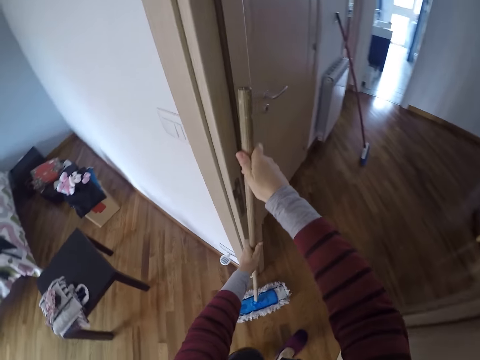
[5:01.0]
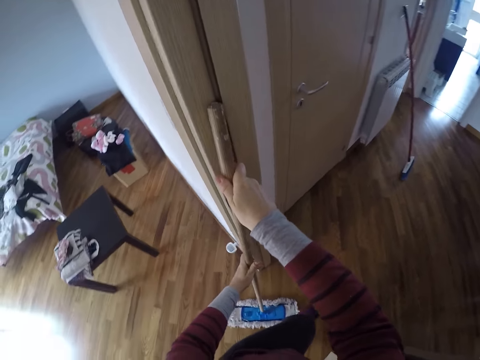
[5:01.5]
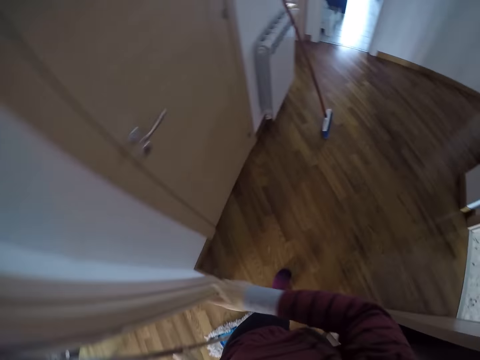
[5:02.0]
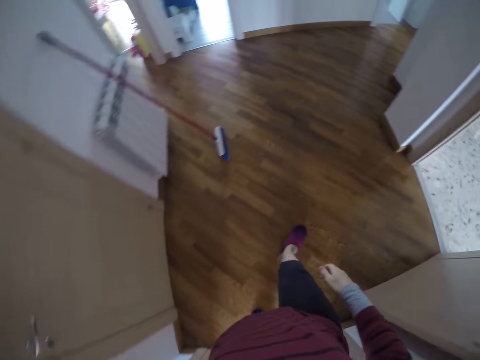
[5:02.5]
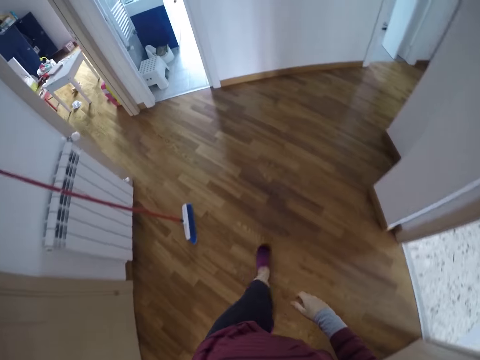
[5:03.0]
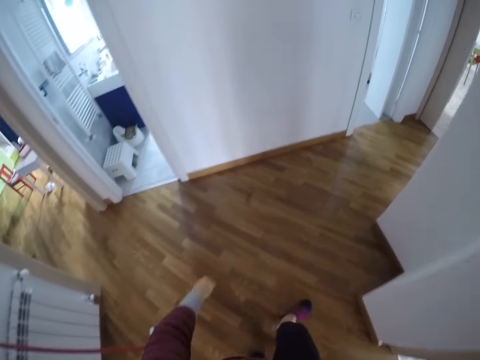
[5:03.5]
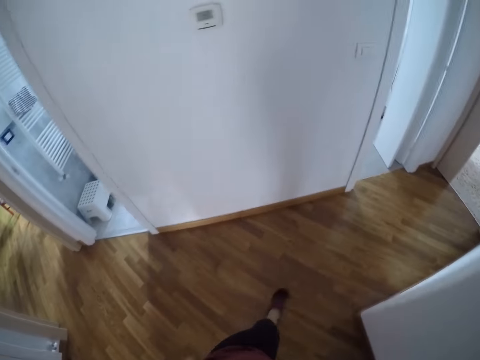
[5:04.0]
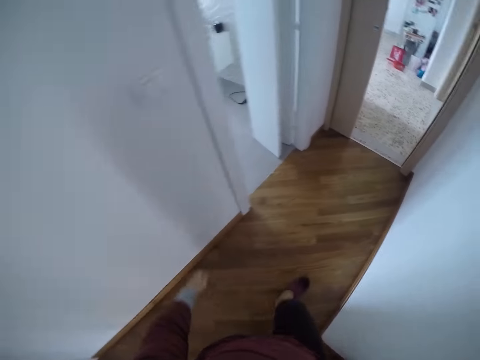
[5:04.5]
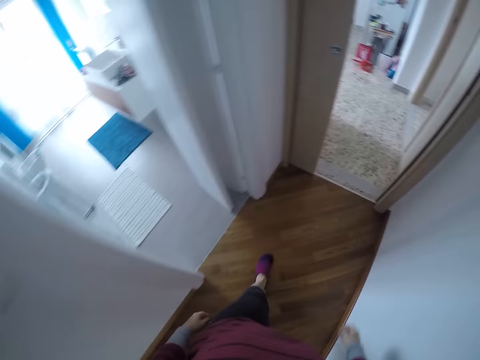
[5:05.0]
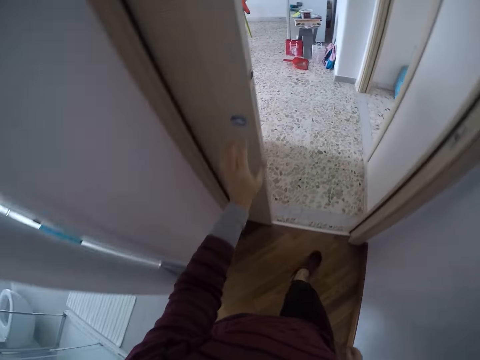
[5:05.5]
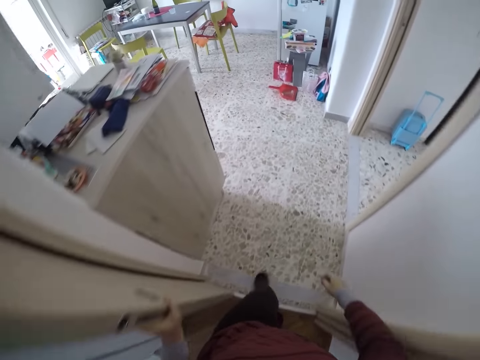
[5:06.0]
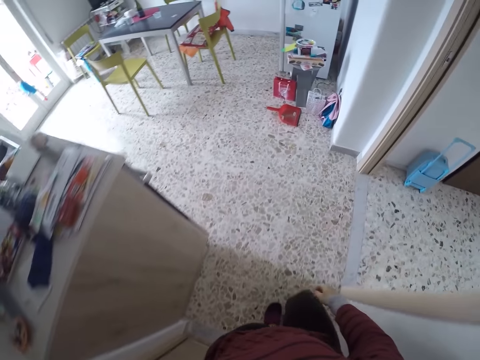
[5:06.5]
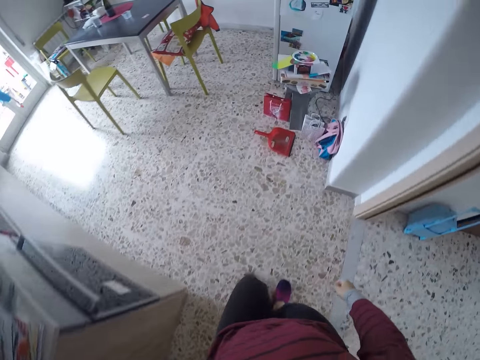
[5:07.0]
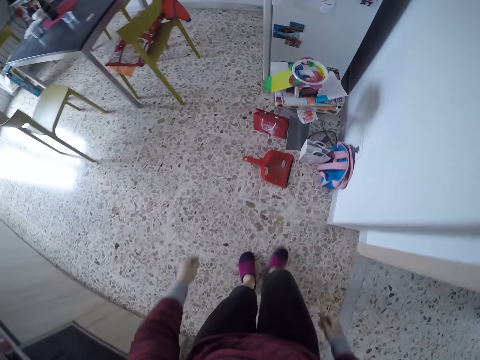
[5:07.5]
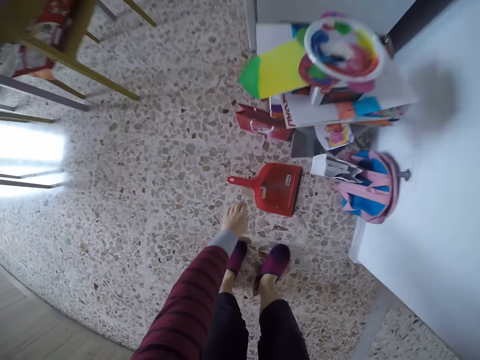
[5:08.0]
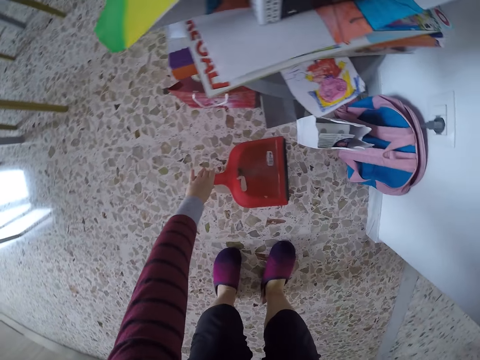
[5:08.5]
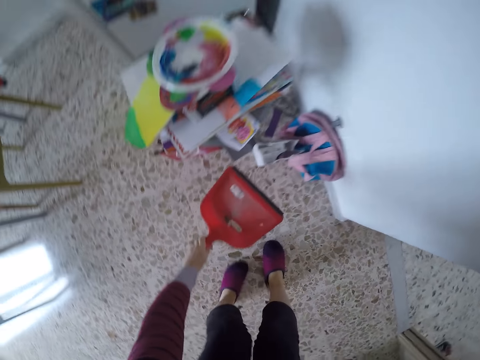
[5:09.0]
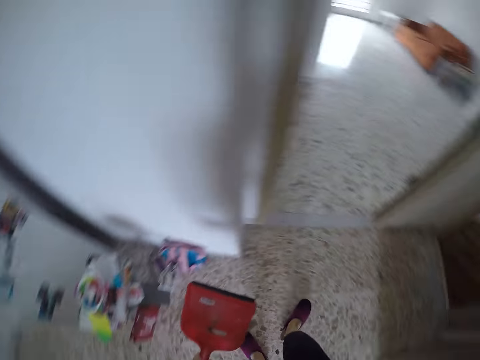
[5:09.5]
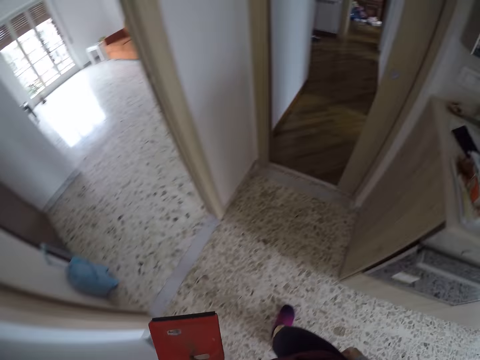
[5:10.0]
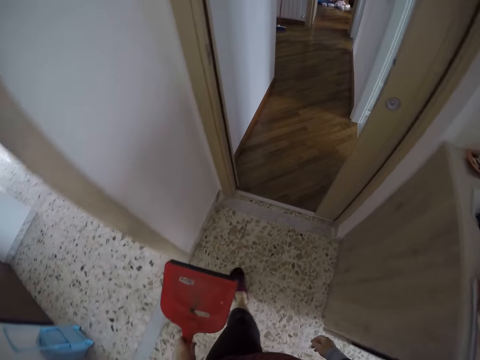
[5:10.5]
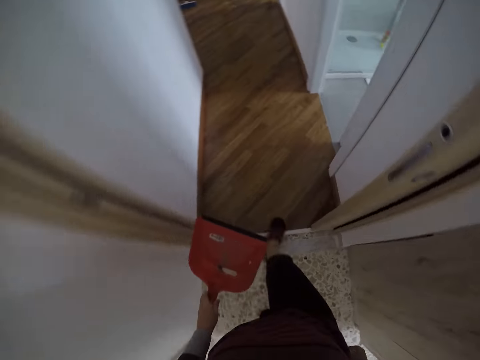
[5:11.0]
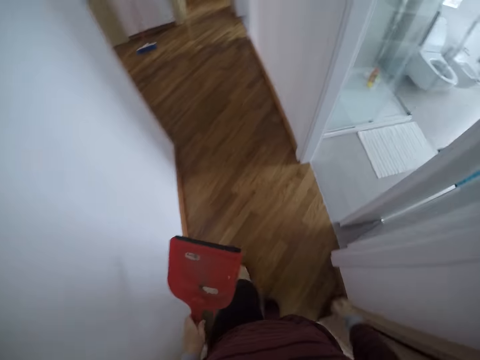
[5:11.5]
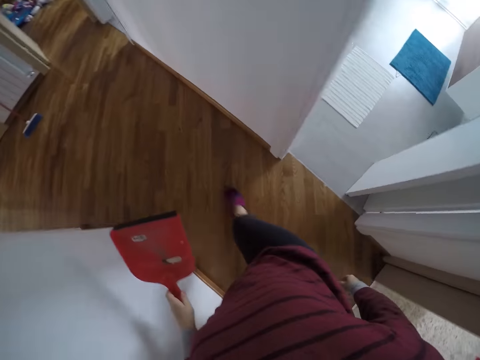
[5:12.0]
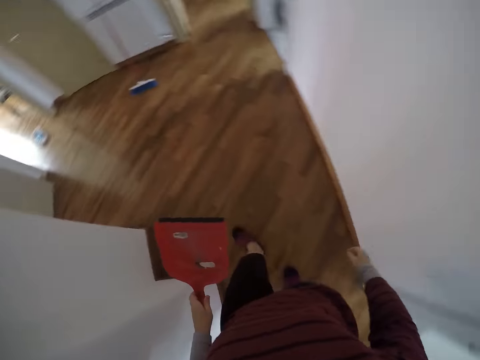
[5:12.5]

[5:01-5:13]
The camera wearer rests the flat mop against the wall. He walks to a room. He touches the door with his left hand. He picks up a dirt packer from the floor with his left hand. He walks to the room with the packer.

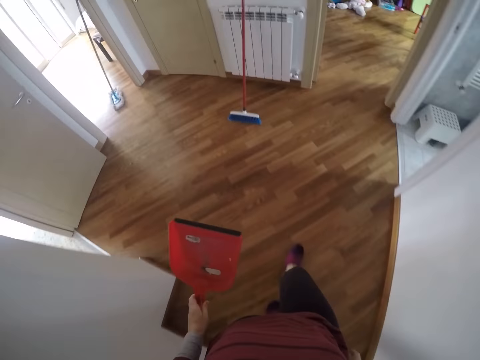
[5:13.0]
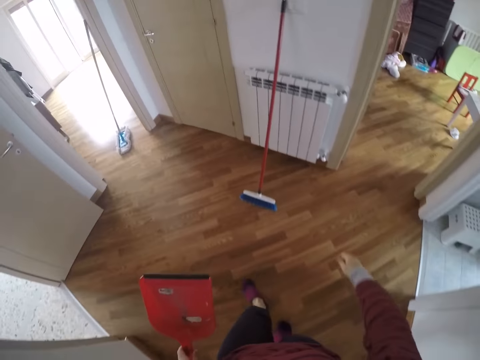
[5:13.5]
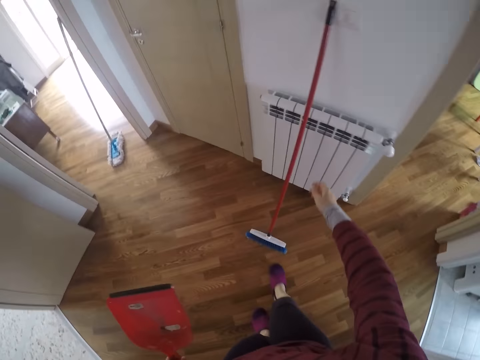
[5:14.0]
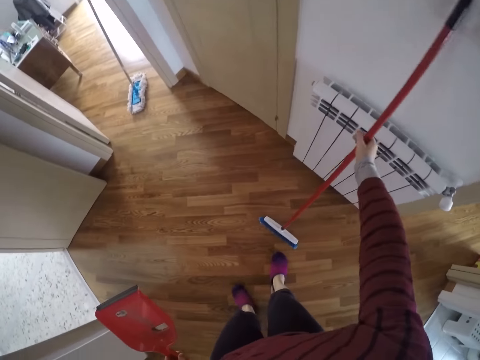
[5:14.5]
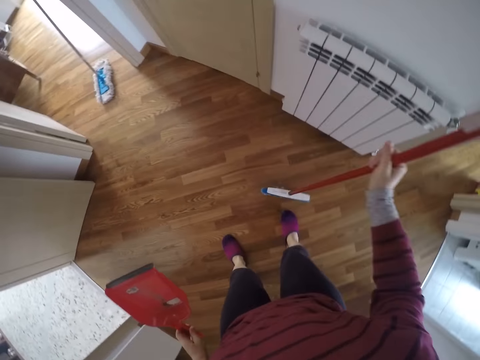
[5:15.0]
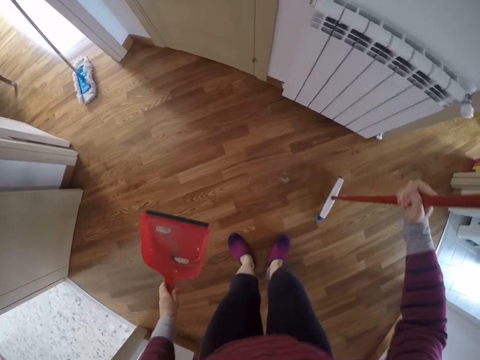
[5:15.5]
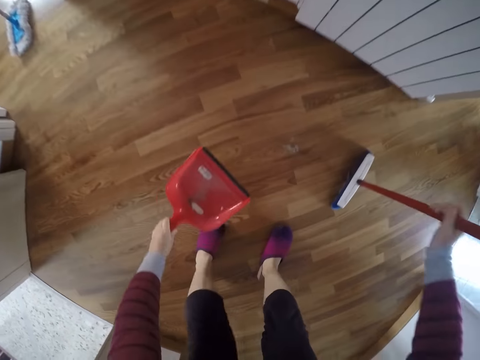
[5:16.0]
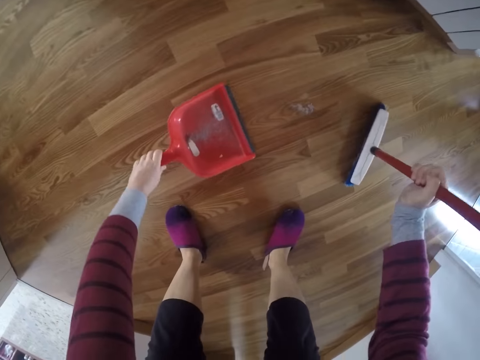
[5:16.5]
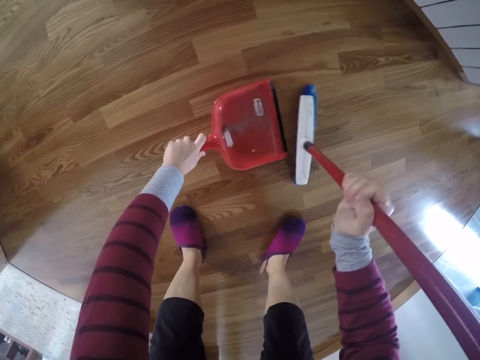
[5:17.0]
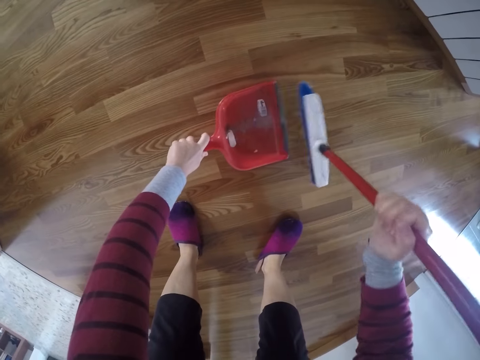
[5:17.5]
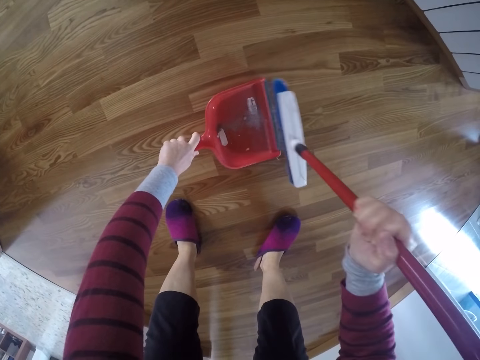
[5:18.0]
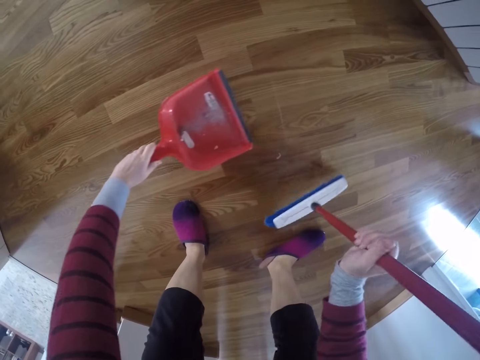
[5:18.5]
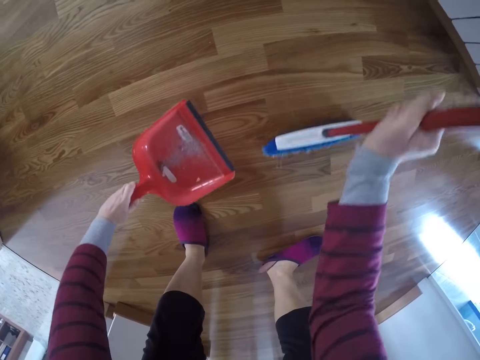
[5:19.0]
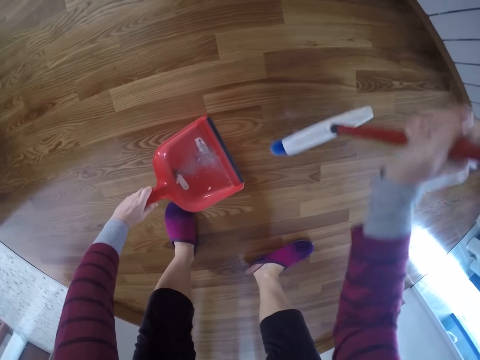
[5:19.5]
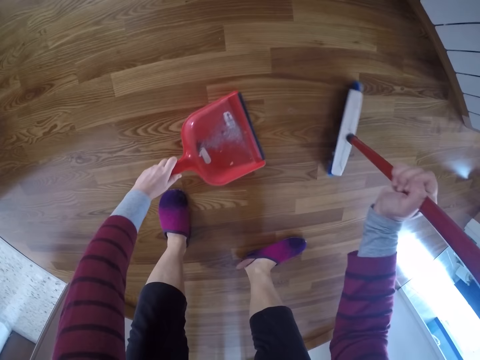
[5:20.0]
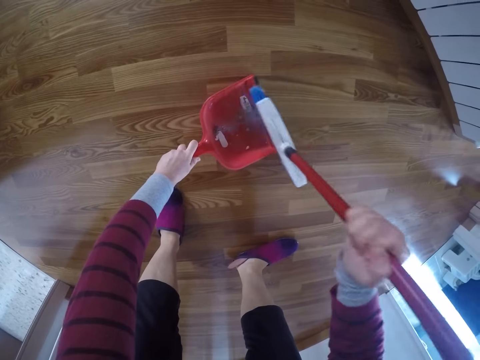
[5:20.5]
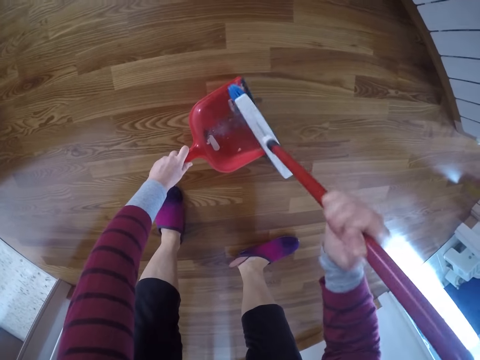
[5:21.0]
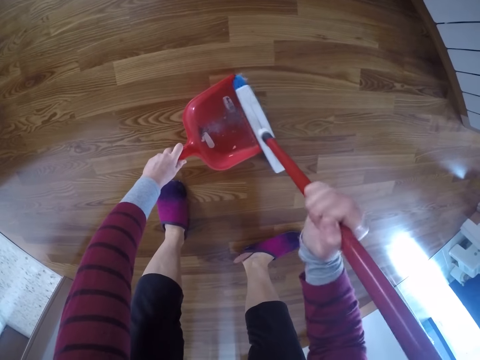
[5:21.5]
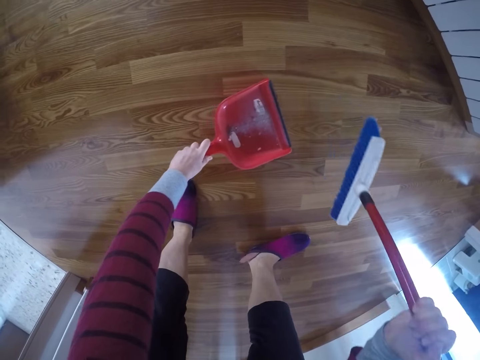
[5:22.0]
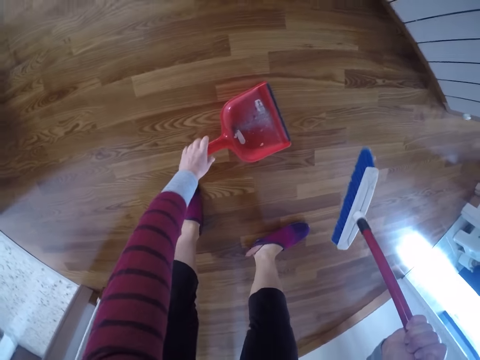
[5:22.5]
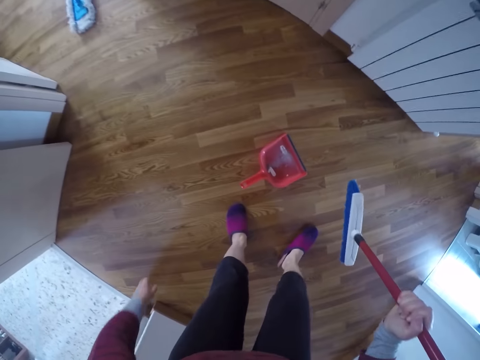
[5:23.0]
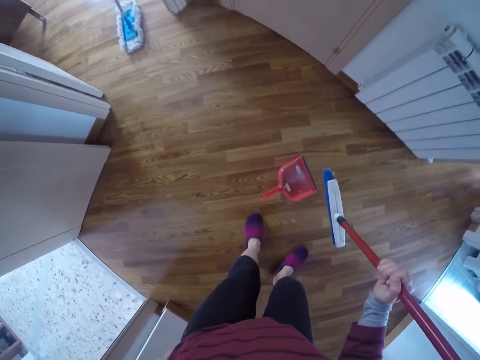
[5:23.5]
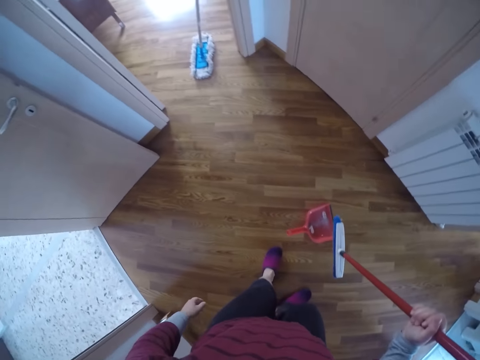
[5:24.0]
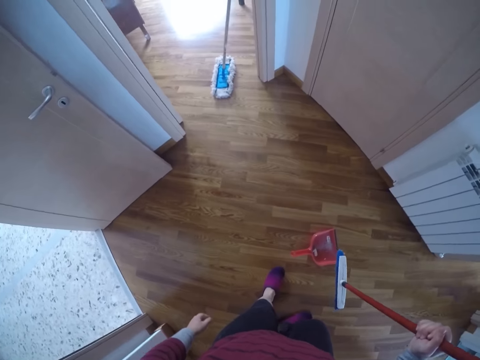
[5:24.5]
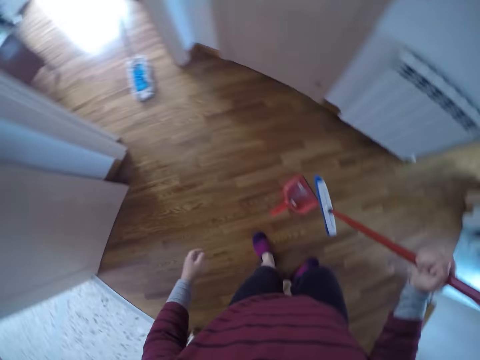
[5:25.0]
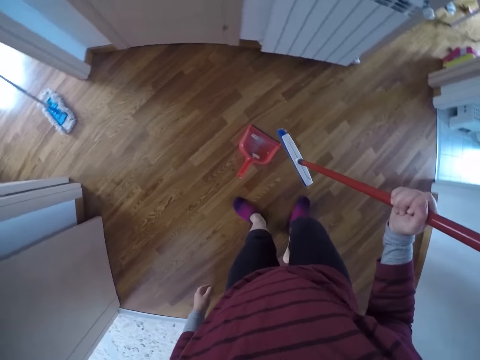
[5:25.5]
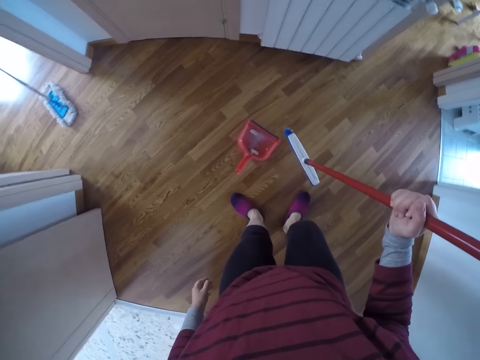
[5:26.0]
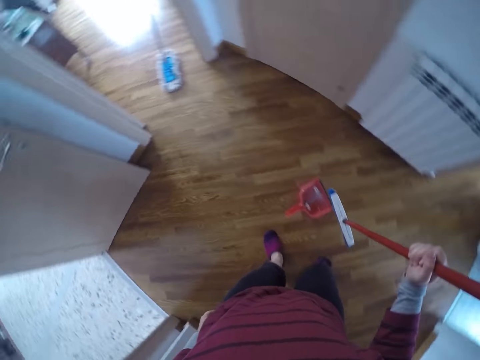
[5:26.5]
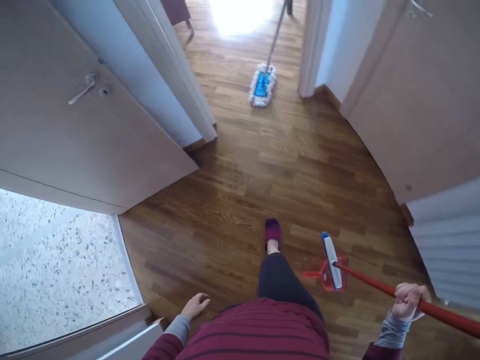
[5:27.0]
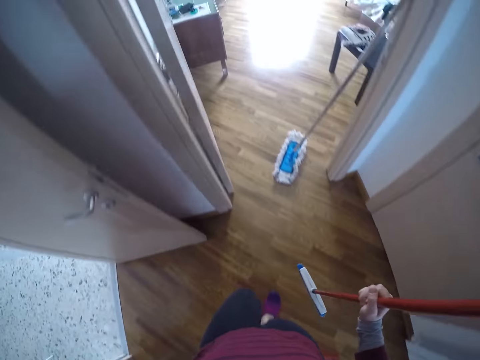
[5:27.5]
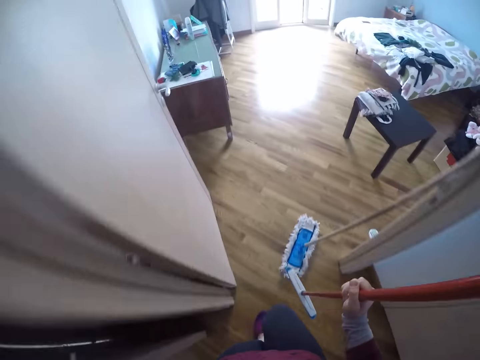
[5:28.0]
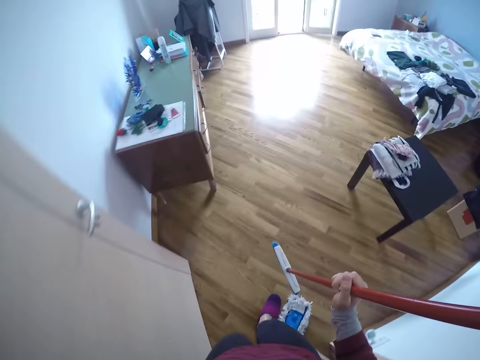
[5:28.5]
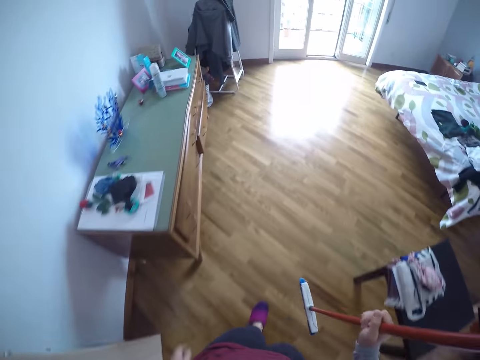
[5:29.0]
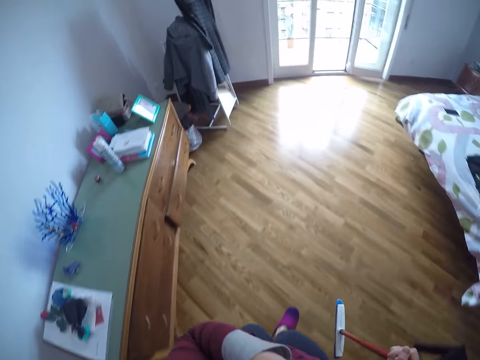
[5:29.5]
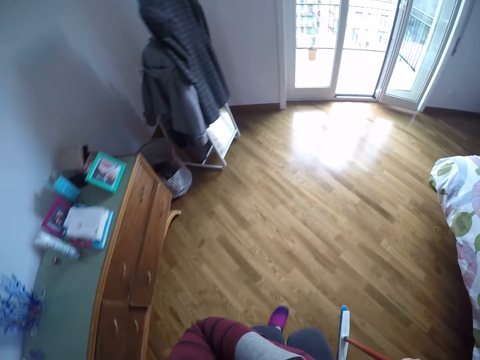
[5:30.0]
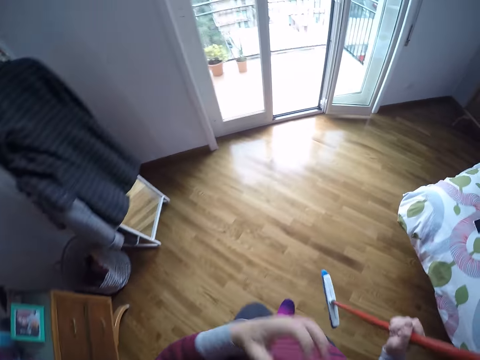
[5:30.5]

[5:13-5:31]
The camera wearer picks up a long broom from the floor with his right hand. He packs dirt into the packer with the broom in his right hand. He drops the dirt packer in his left hand on the ground. He looks around the room. He walks towards the veranda with the broom.
